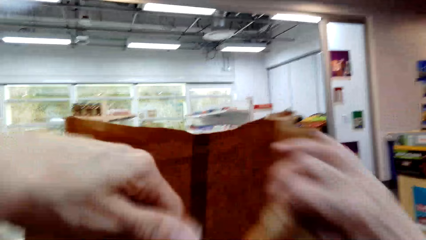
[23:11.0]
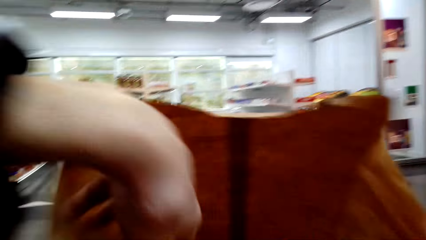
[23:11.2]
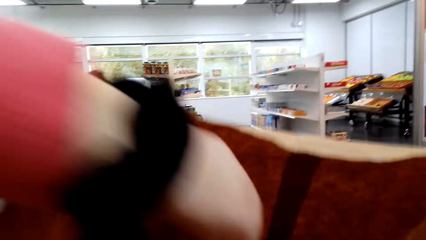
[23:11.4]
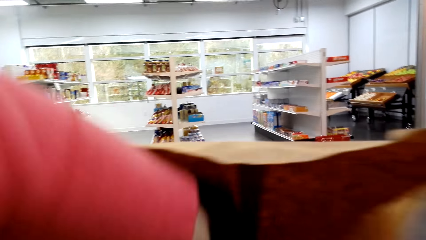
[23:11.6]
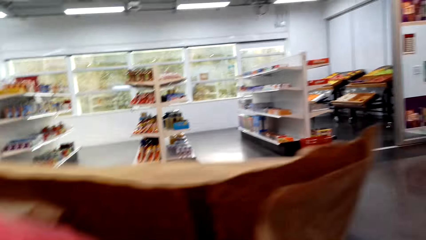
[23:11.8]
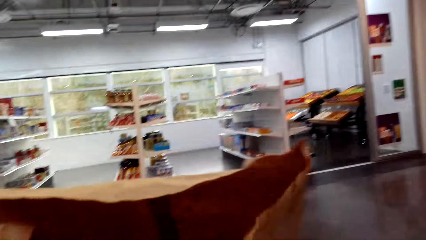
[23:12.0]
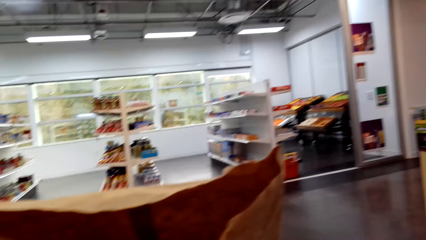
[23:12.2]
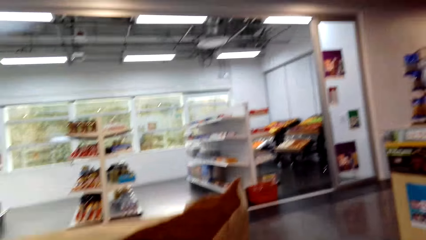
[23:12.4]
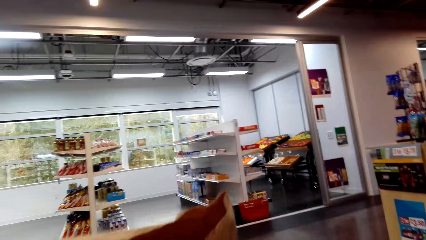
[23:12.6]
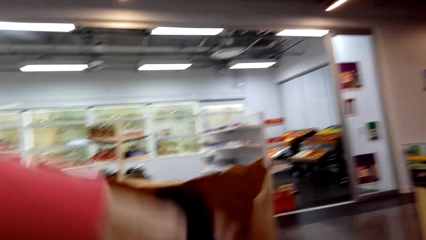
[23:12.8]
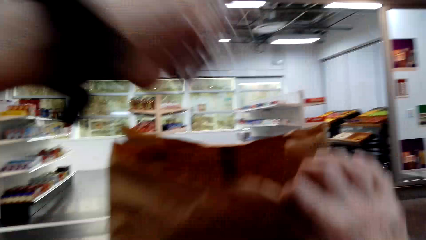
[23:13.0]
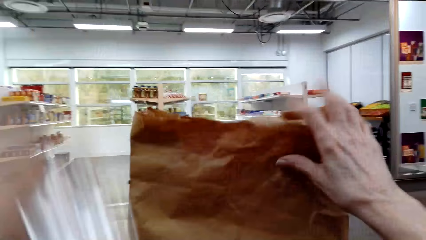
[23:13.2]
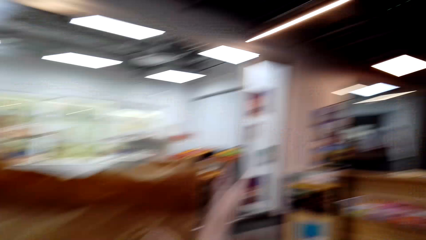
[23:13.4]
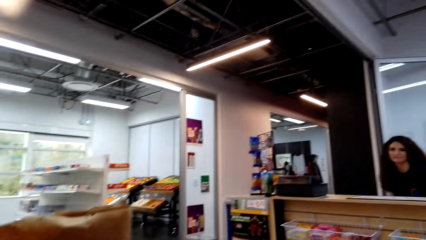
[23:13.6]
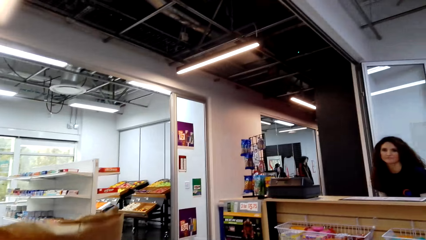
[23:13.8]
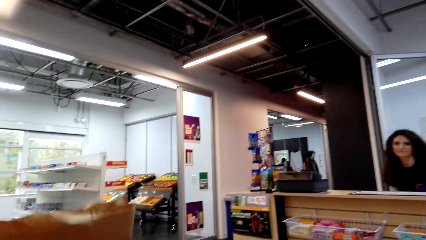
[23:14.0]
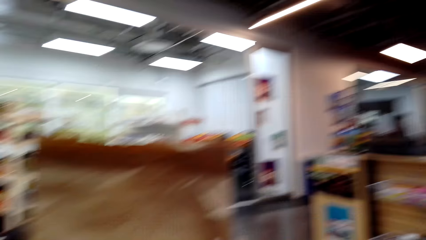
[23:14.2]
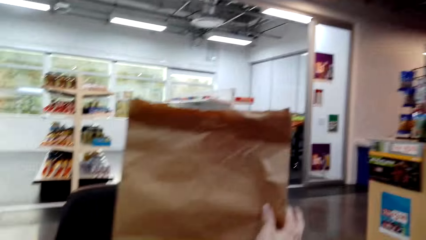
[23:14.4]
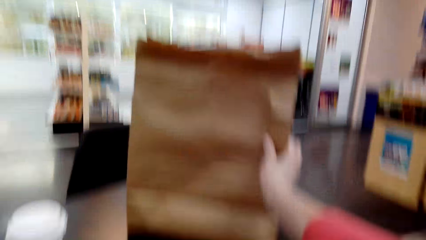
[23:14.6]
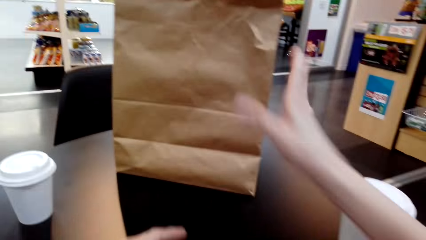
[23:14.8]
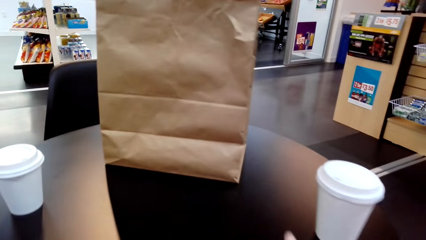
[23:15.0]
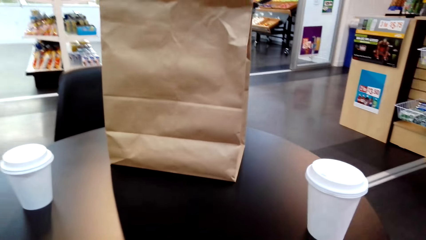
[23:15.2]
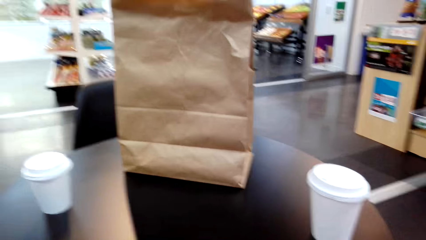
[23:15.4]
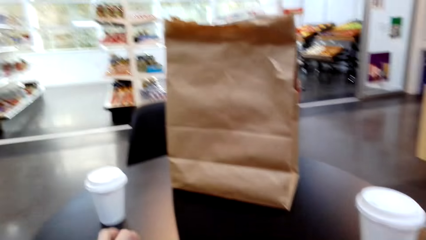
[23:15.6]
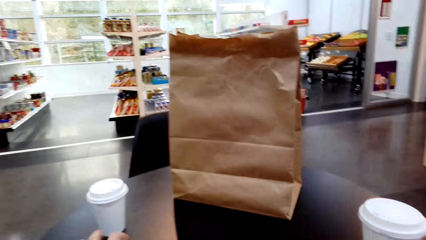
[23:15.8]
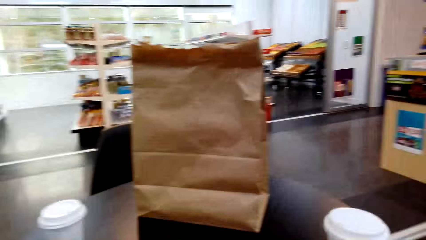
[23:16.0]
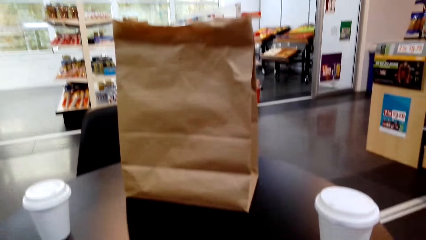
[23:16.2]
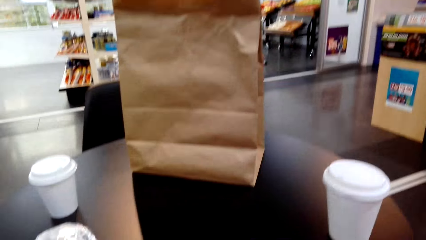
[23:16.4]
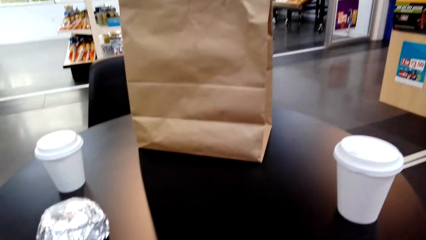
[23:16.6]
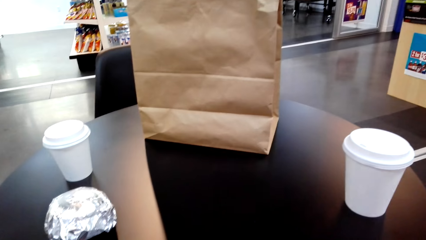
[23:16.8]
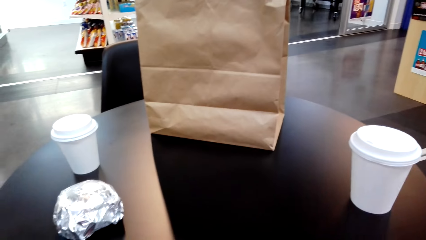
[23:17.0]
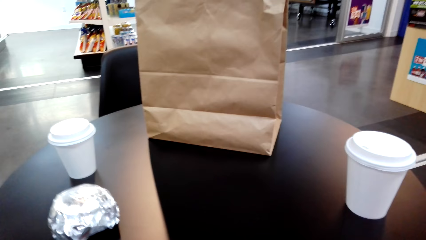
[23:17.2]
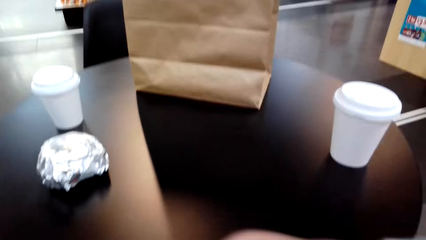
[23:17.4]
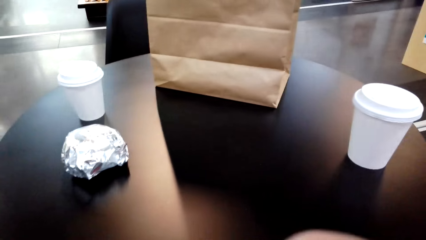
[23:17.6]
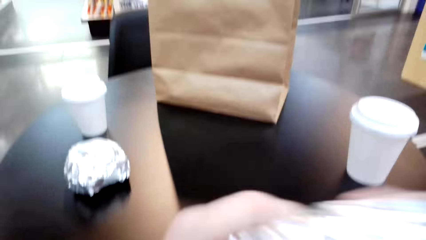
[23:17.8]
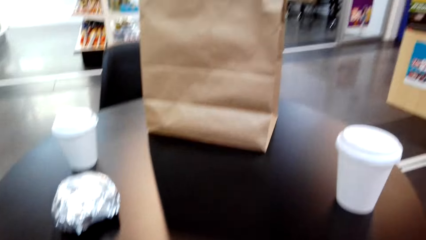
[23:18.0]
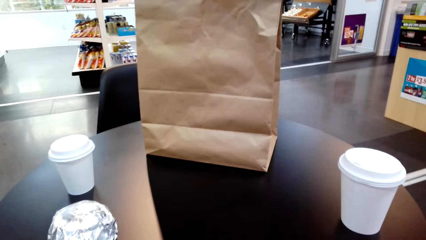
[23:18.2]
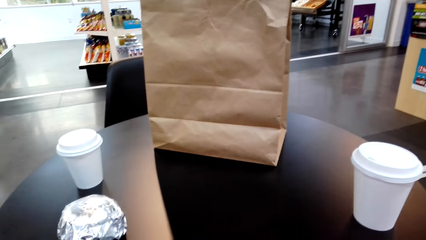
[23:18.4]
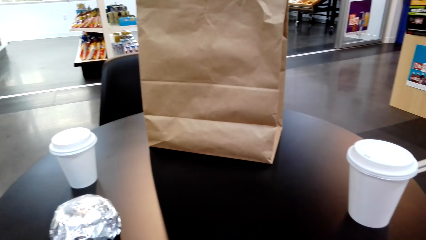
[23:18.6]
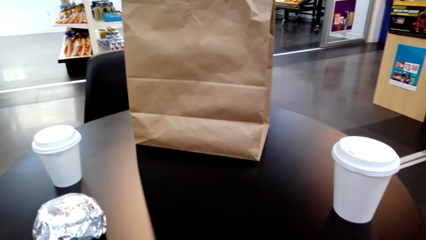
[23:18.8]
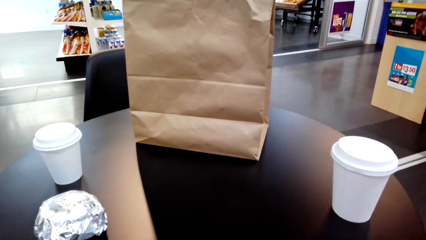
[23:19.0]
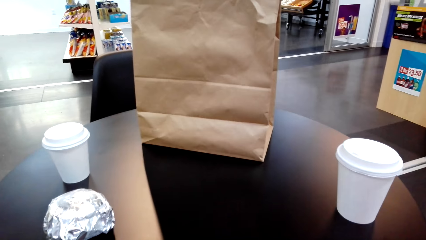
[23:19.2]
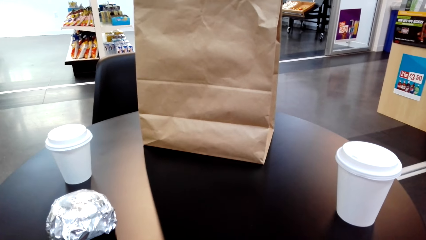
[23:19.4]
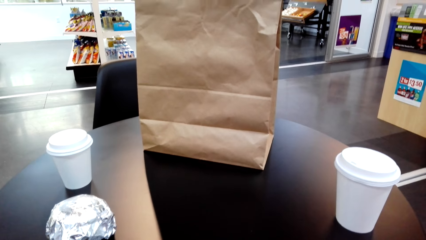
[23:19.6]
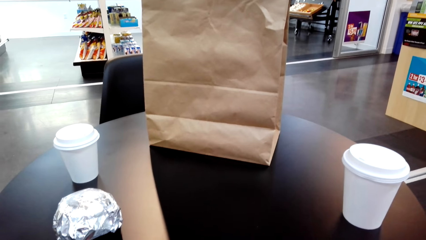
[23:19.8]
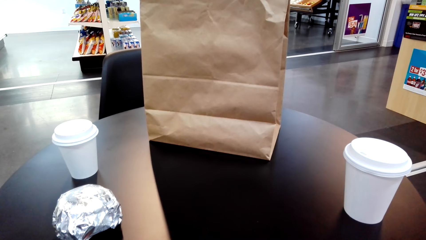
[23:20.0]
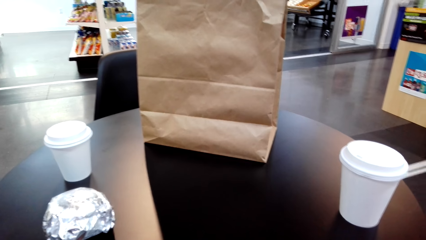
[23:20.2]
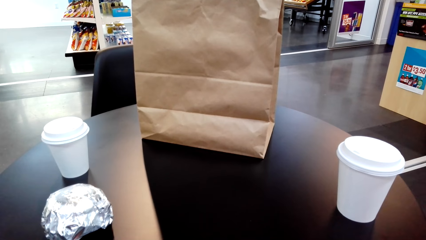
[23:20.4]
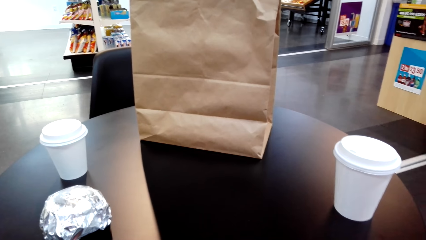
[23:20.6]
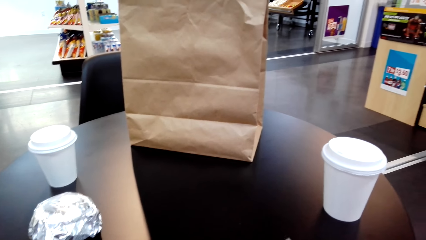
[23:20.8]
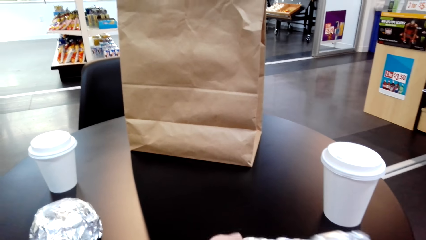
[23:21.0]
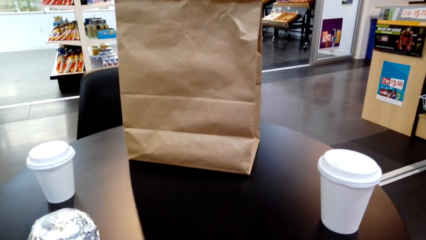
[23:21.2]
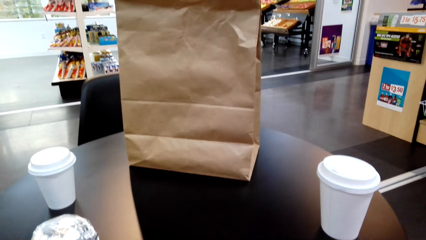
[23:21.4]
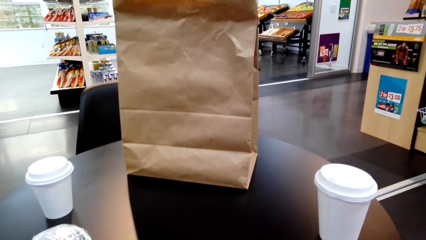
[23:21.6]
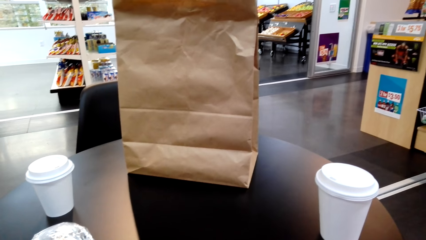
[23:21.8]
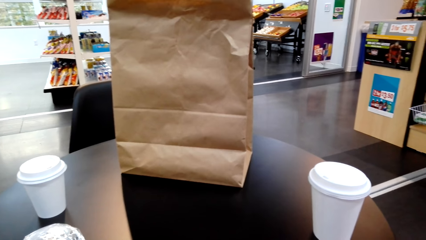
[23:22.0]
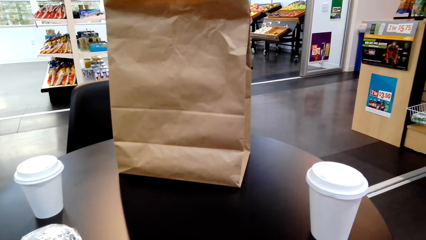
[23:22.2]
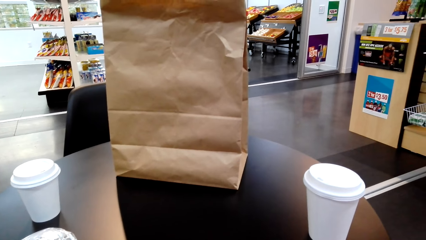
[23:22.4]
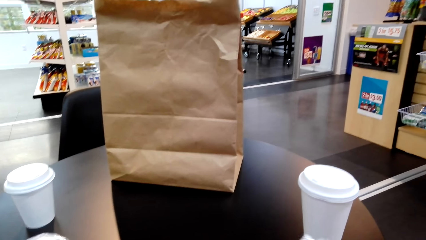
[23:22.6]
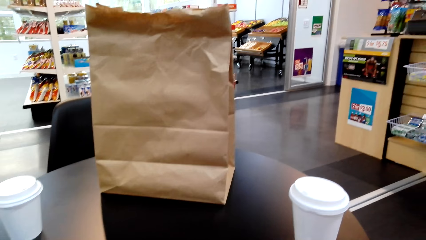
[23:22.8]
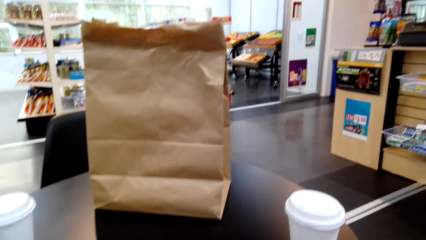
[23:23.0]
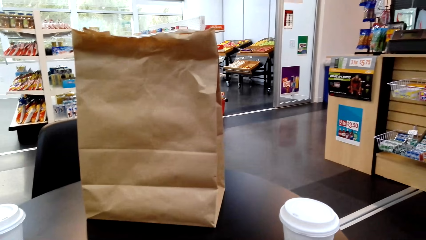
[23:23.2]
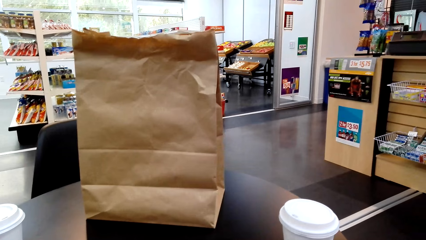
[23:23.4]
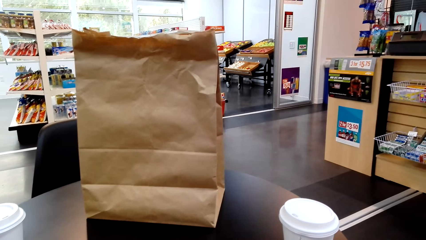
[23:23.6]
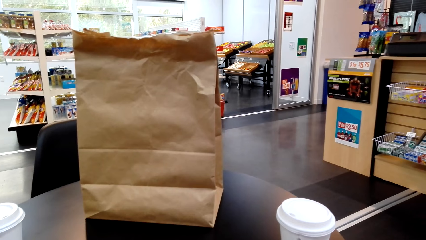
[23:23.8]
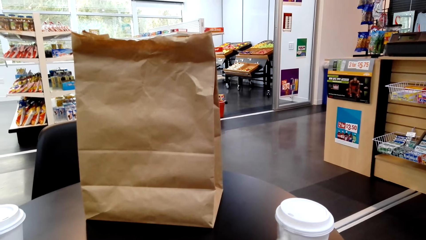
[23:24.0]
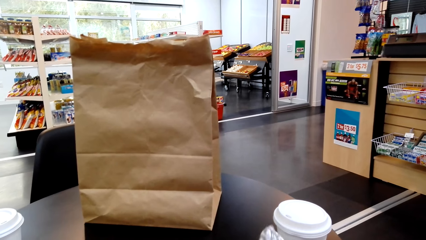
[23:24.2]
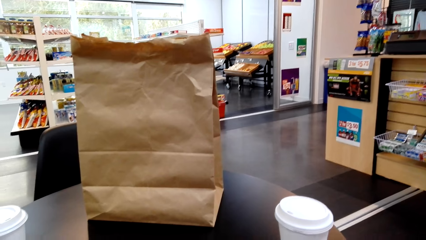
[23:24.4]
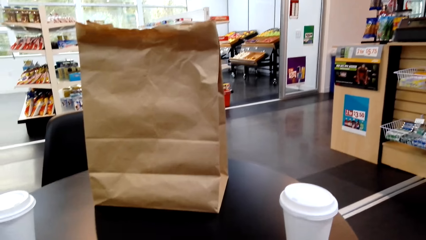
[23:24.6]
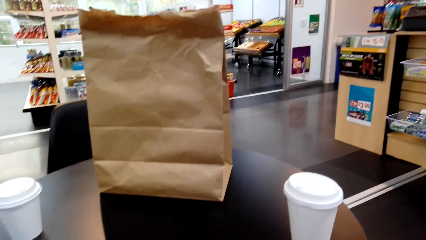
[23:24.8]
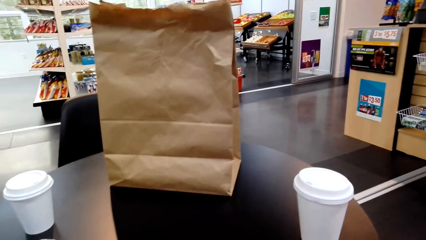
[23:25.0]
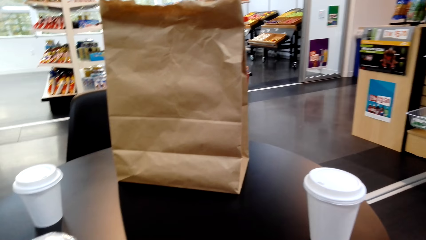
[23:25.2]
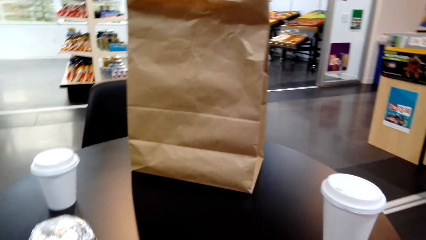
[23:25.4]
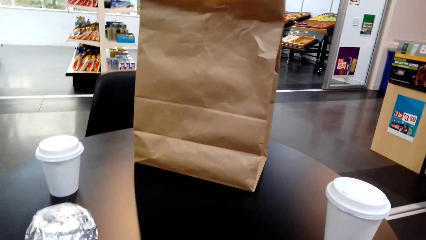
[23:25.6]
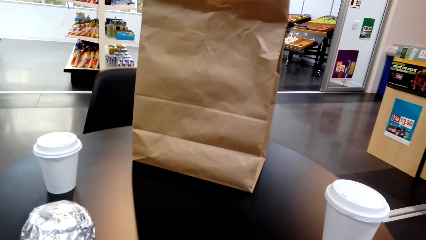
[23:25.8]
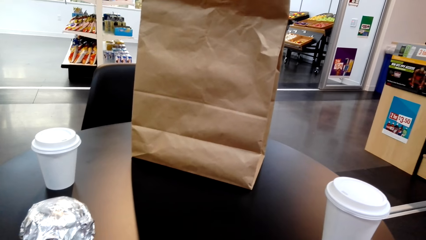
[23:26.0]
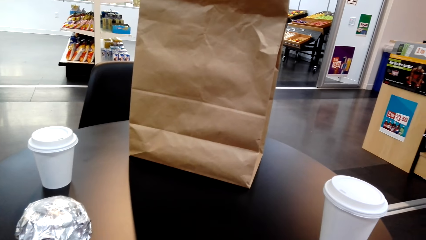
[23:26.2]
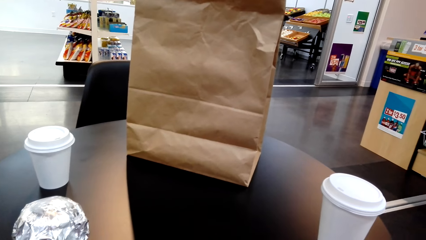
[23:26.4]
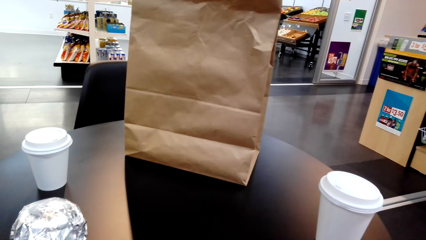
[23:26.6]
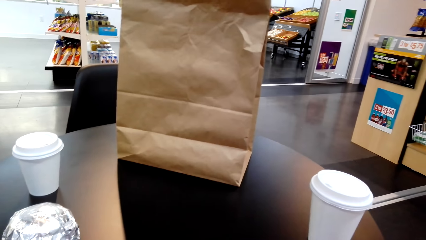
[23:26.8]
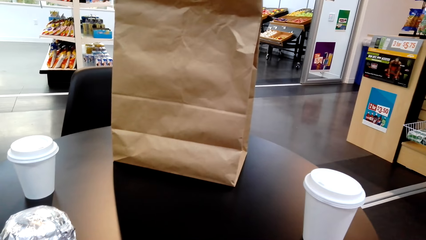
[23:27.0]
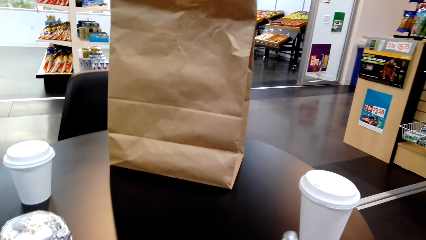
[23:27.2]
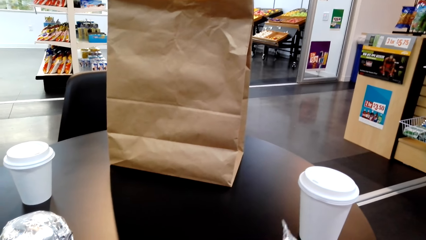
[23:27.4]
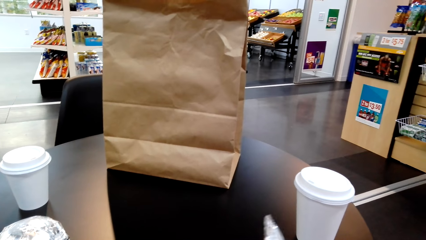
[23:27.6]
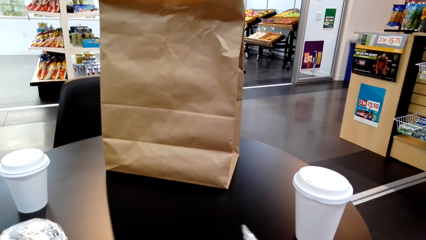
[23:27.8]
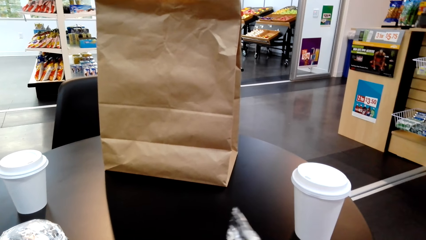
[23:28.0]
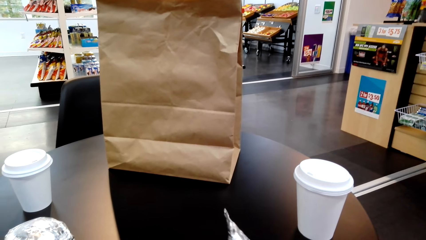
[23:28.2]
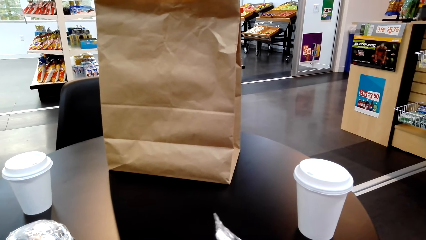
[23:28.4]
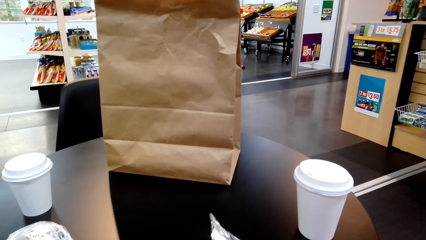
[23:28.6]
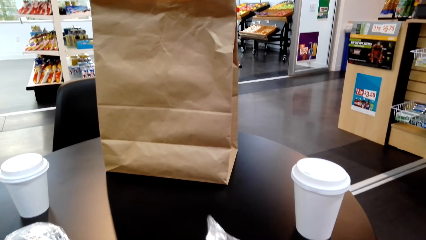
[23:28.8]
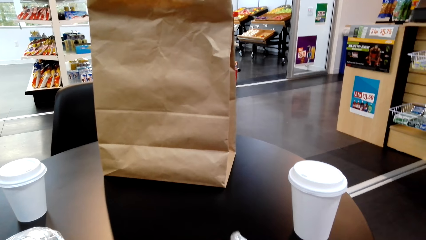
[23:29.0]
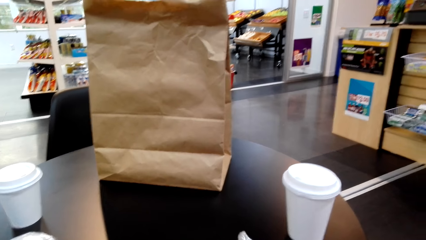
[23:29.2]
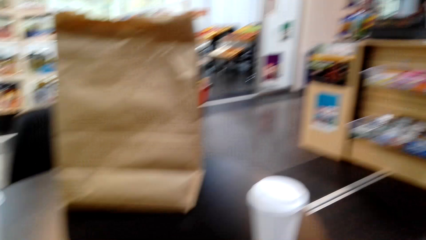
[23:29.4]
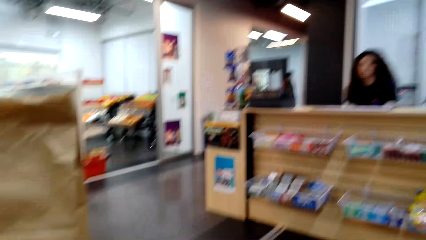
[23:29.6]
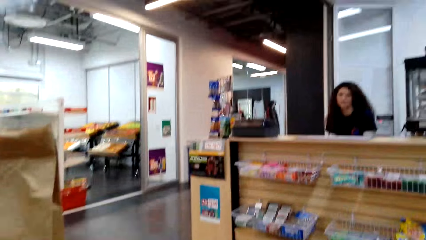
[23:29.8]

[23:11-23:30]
The camera wearer picks the sandwich from the package bag. They push the package bag on the table. They open the sandwich. They dialogue to the cashier. They open the sandwich.
